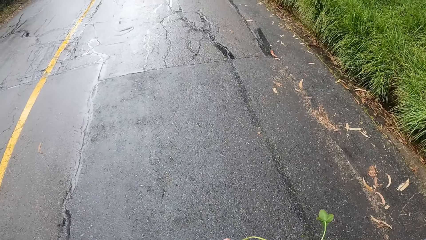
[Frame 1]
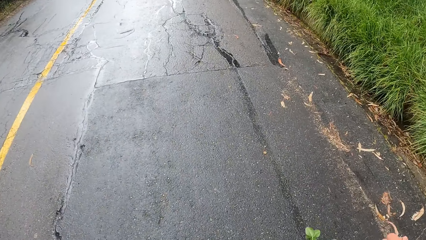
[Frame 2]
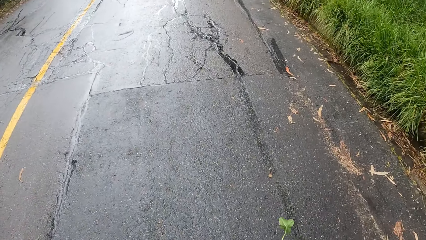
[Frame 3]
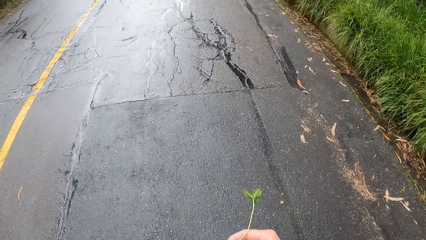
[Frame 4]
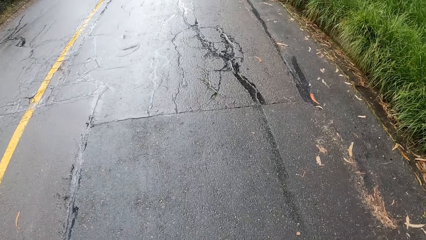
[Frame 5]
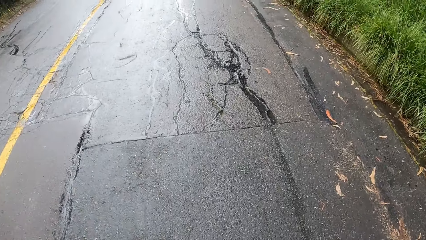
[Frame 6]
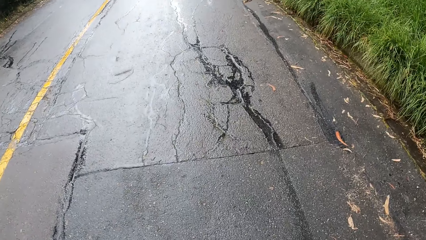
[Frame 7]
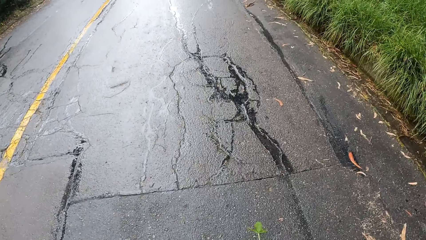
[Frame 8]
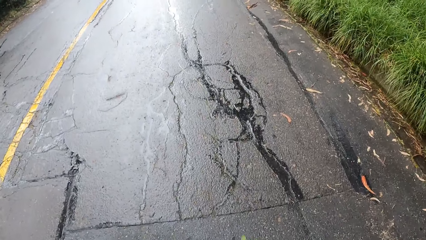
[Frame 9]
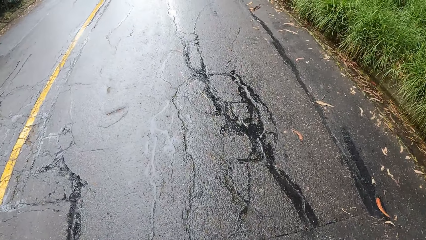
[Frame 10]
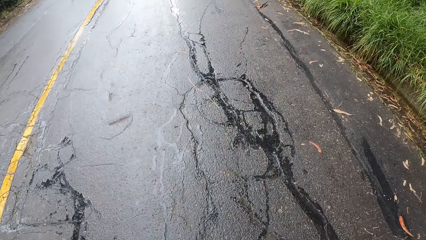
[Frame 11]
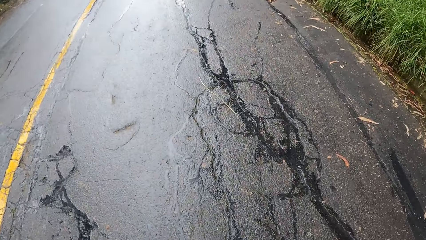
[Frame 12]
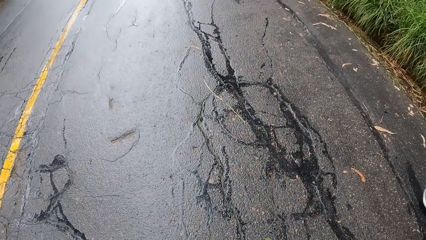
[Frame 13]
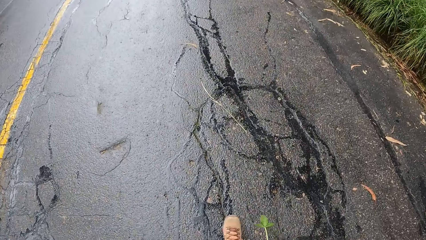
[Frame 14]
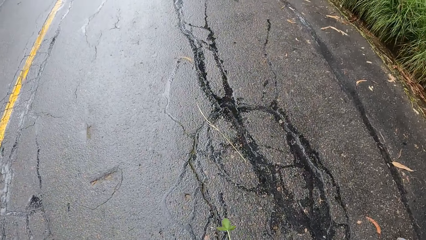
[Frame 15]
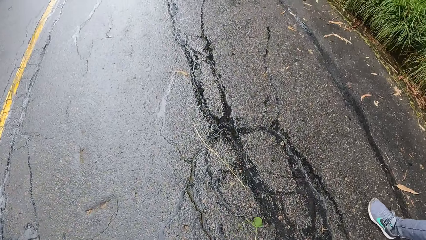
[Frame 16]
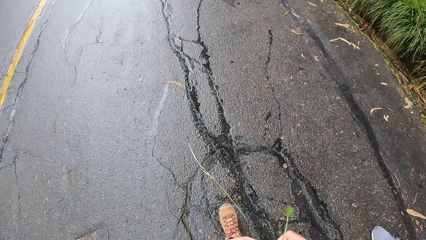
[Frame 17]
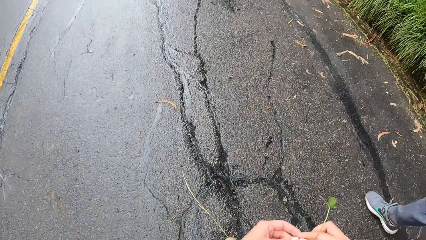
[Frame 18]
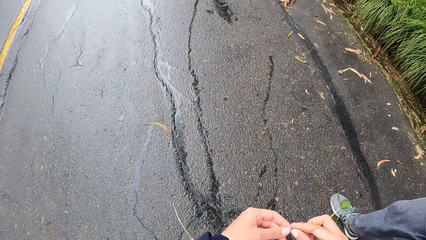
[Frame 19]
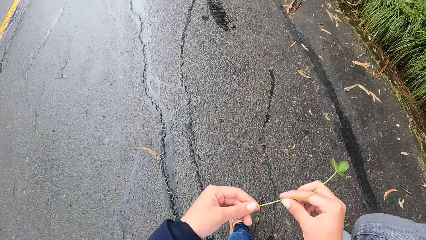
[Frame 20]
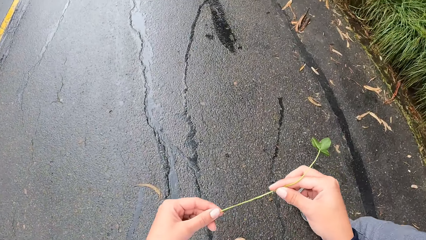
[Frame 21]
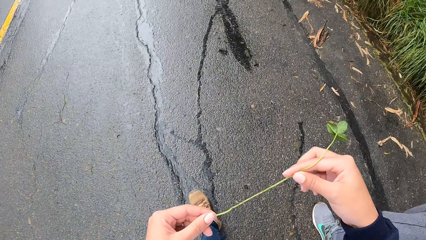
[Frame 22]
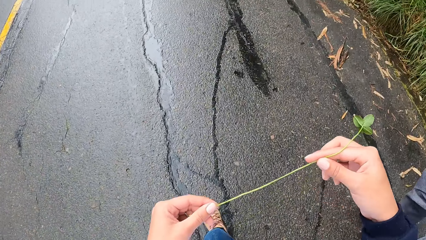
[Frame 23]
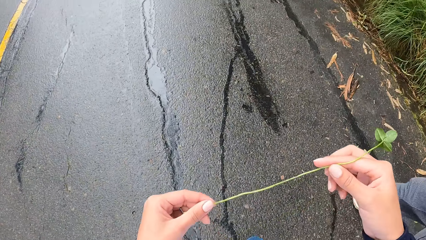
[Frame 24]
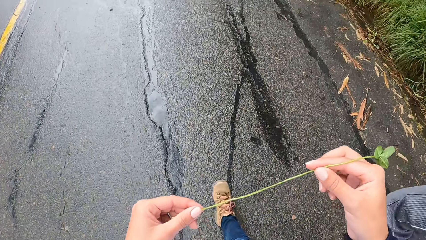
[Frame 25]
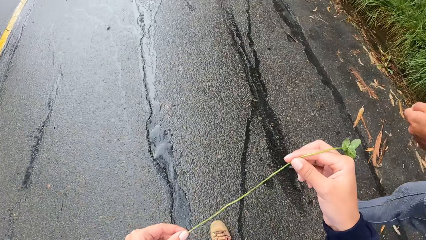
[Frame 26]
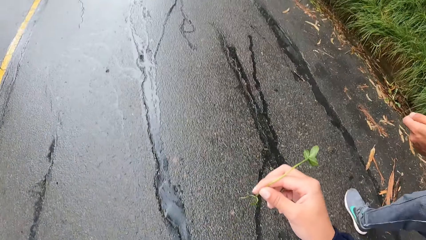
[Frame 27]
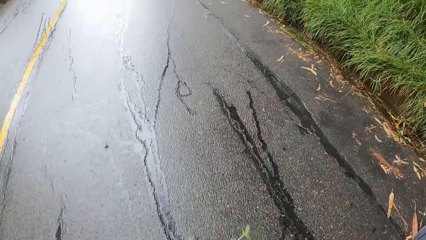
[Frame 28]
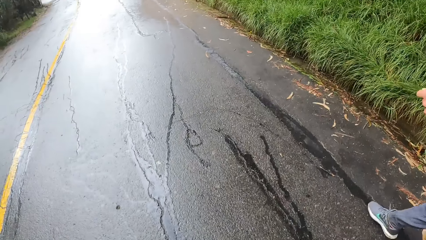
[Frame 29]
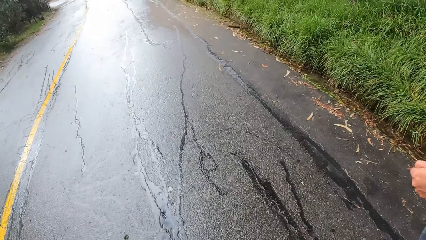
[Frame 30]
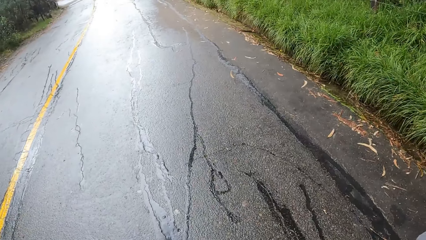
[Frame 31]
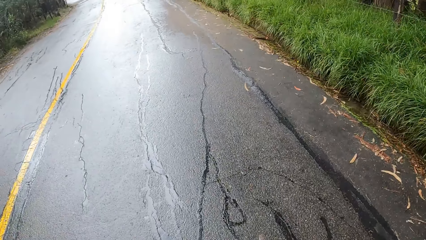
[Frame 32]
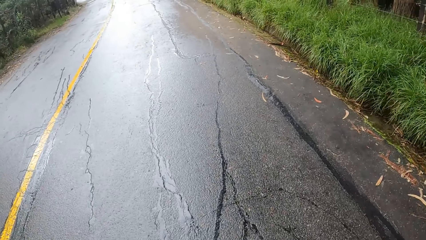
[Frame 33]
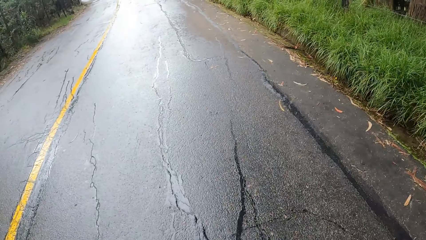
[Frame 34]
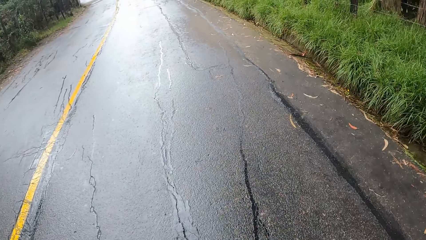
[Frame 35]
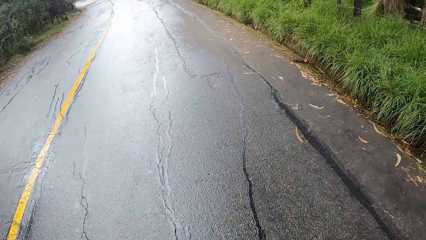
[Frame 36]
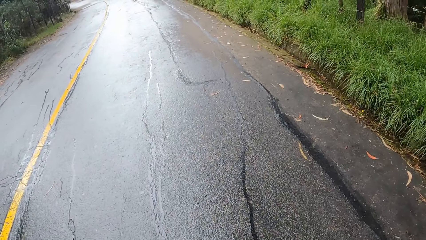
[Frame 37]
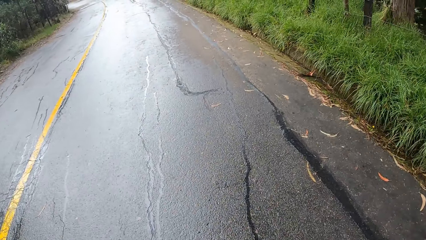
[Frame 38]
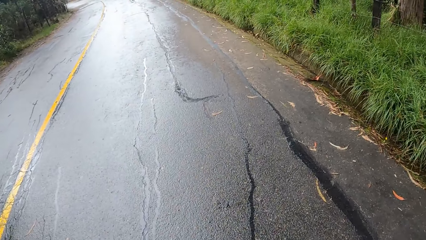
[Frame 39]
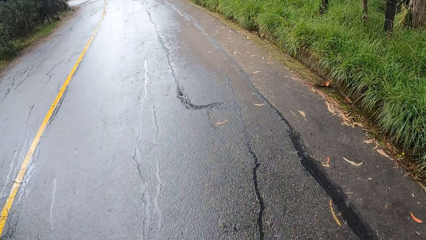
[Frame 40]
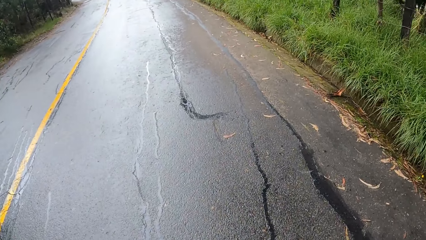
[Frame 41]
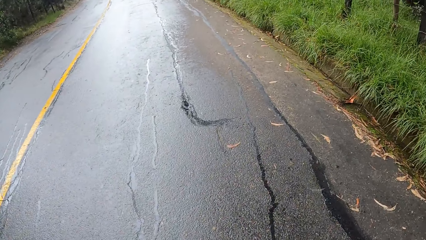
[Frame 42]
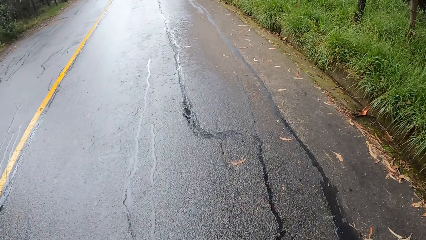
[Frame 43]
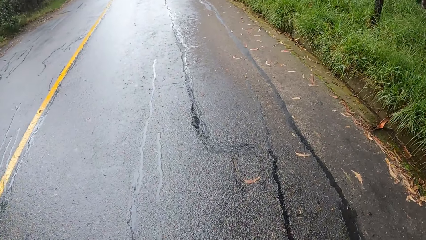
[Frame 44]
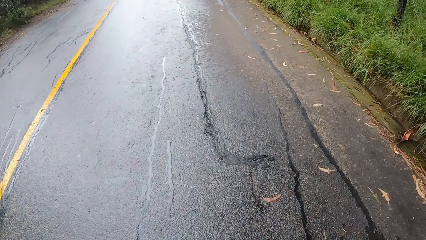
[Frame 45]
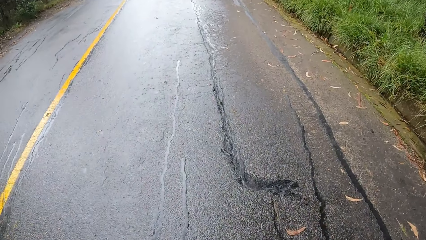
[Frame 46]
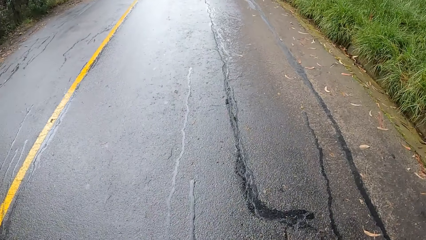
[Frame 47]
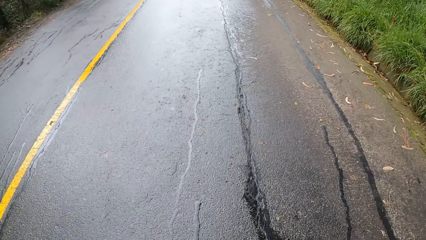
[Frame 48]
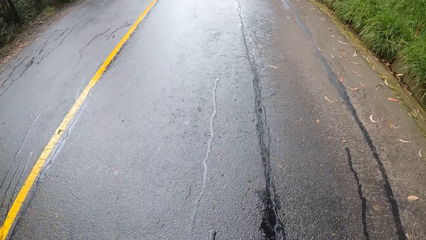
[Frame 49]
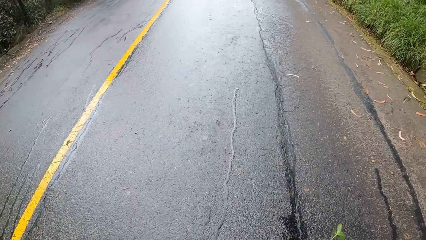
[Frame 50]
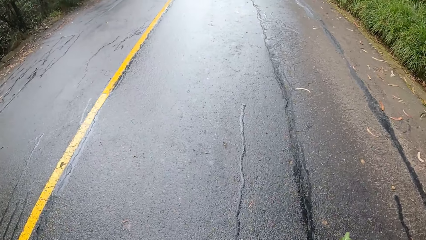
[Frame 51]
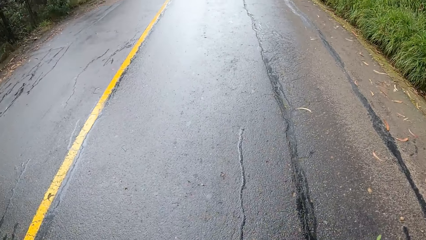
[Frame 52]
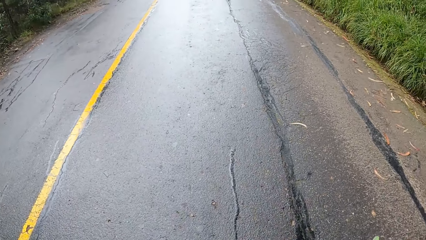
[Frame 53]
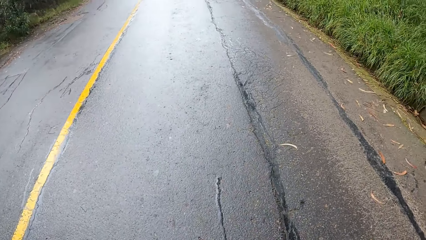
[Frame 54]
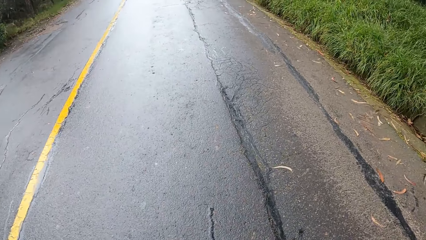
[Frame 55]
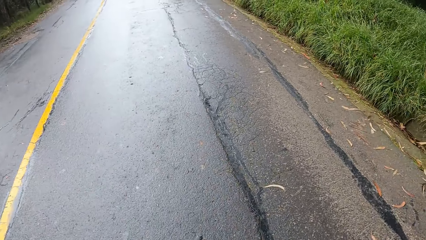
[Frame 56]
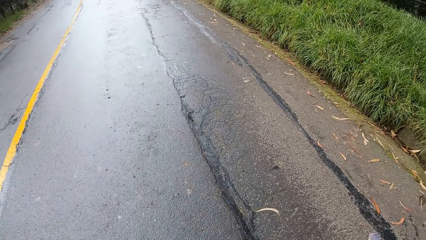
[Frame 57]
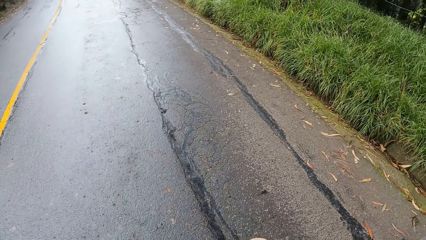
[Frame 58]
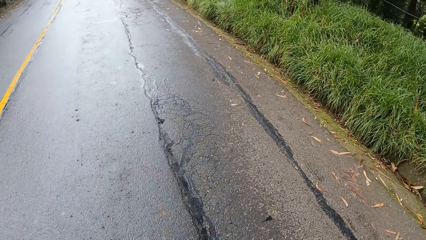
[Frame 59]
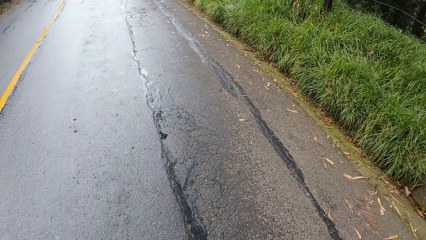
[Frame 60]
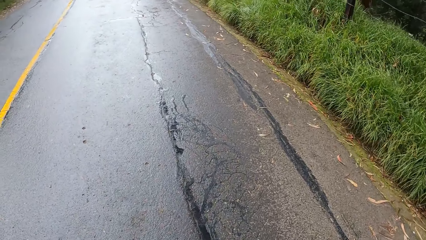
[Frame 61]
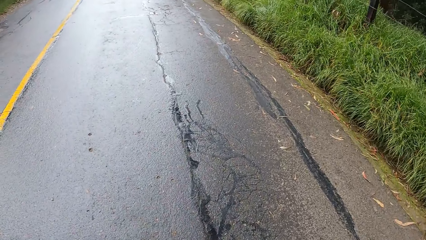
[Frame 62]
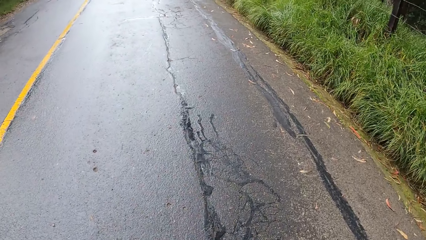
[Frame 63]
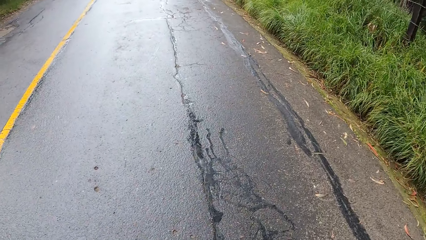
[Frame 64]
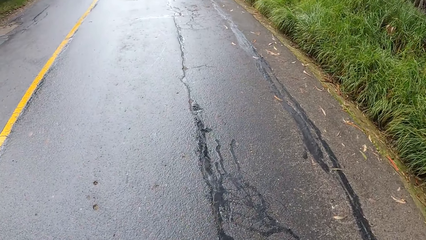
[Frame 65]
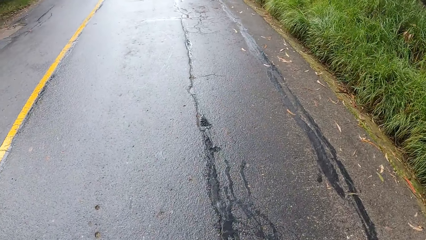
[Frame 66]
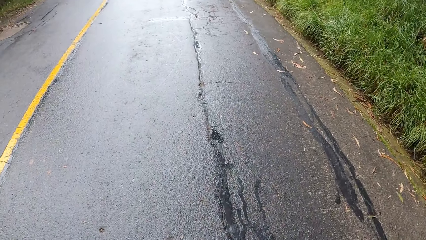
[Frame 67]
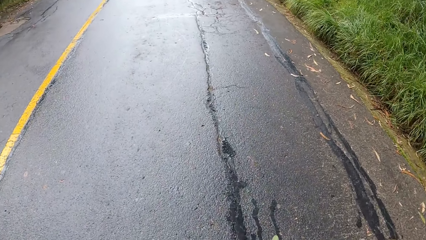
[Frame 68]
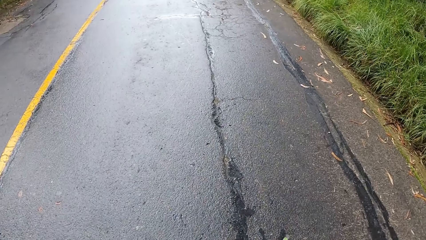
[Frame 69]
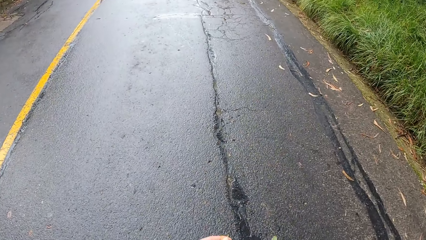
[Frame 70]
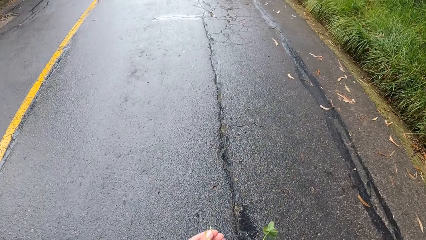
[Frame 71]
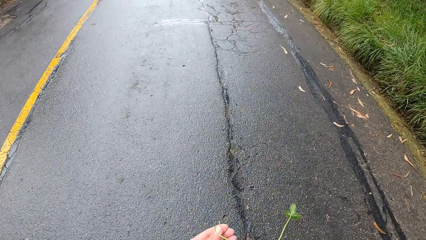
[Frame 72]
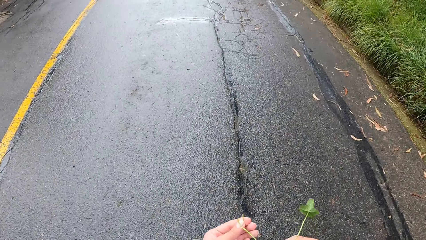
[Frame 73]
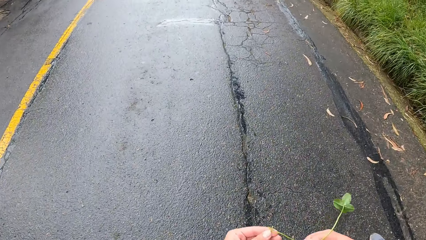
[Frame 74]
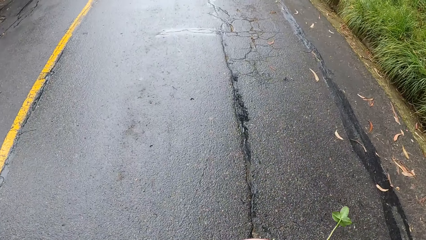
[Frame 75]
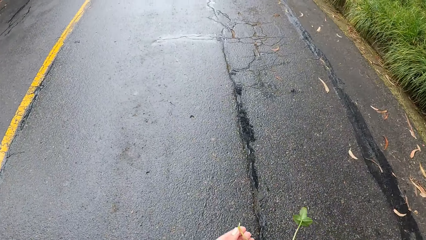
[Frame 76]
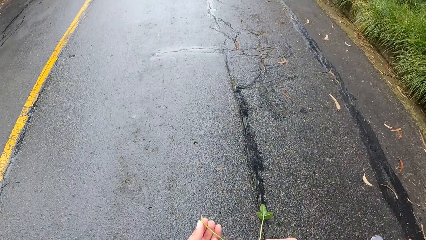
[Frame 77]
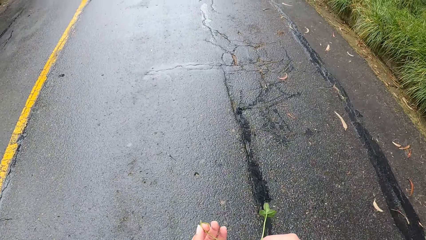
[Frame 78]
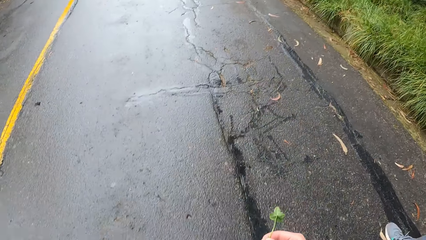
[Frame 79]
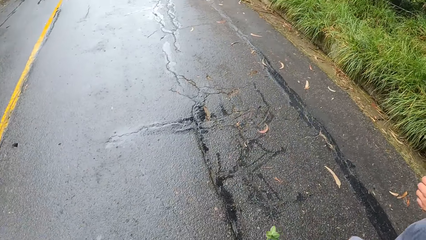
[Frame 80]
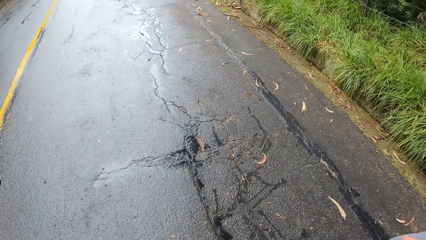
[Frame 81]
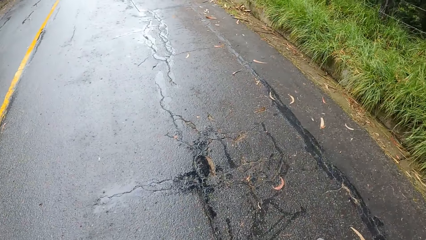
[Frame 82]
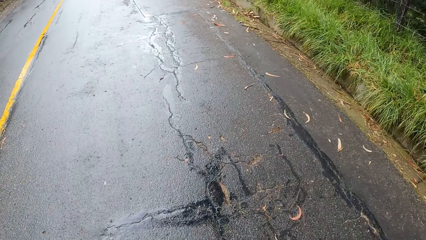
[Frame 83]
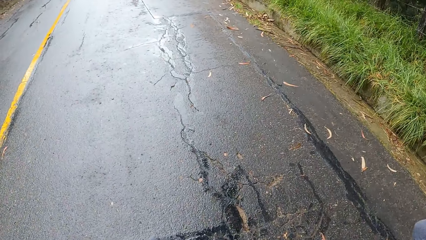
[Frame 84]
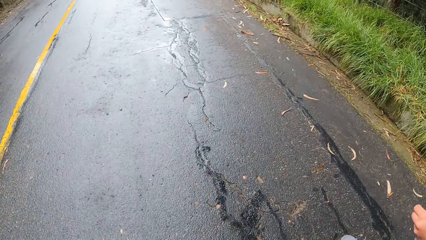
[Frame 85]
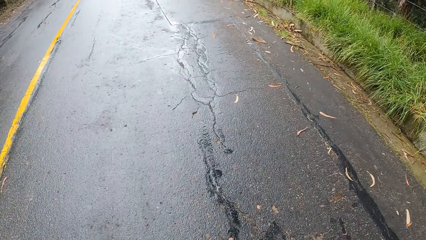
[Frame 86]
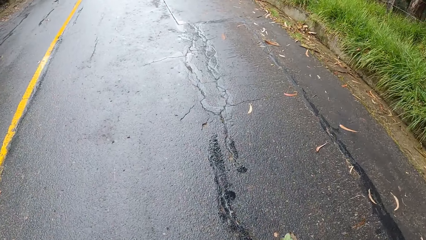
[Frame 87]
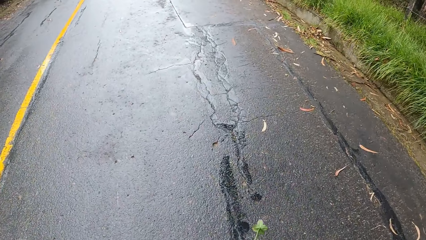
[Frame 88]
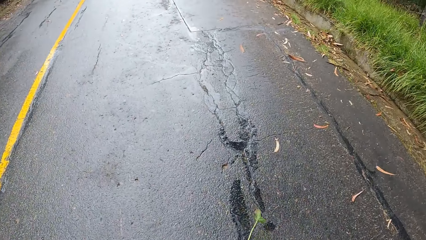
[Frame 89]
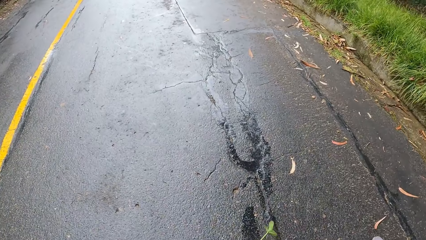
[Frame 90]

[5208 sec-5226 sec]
The camera wearer walks on the road. He holds the leaf with both hands. He adjusts the leaf on his hand.
